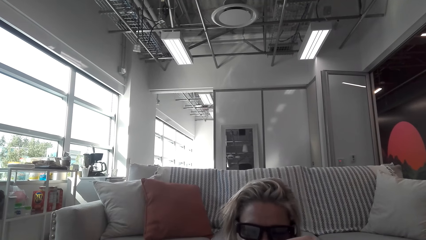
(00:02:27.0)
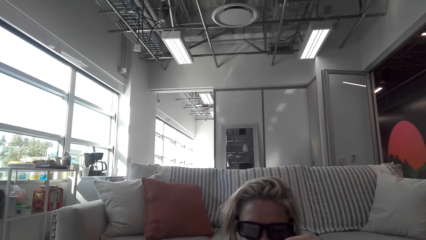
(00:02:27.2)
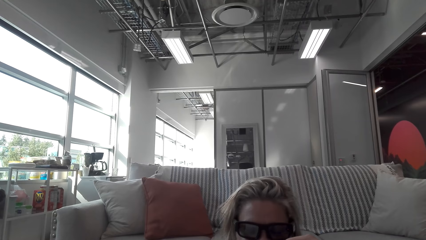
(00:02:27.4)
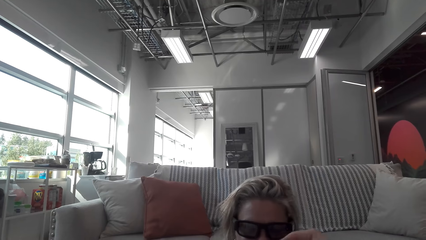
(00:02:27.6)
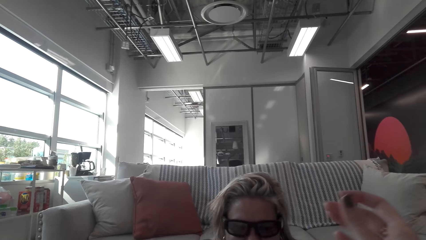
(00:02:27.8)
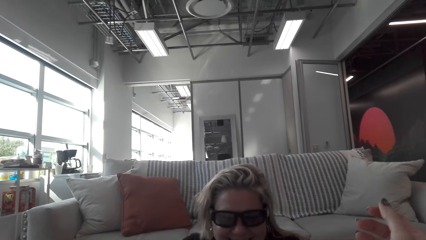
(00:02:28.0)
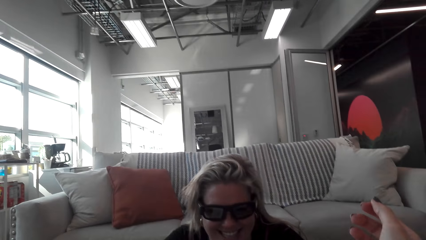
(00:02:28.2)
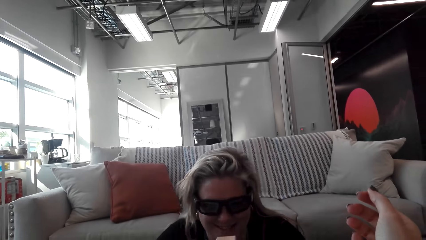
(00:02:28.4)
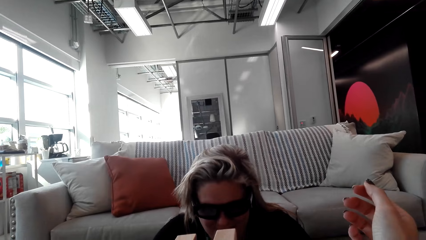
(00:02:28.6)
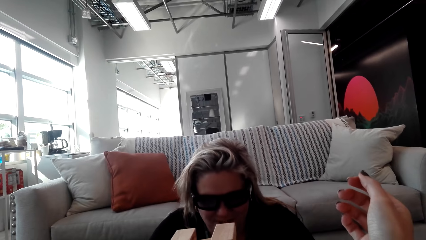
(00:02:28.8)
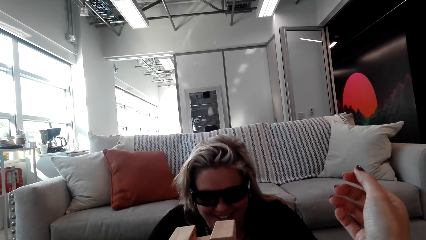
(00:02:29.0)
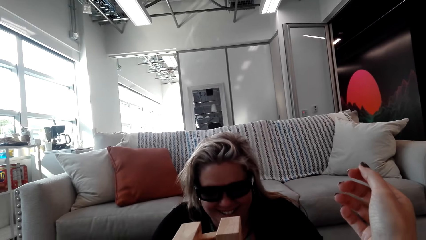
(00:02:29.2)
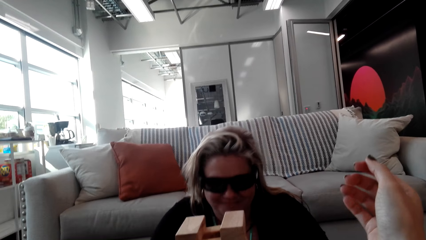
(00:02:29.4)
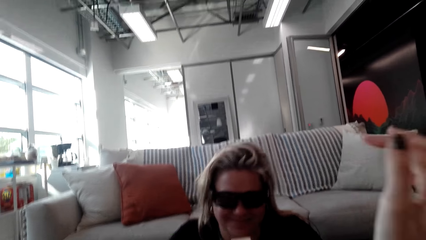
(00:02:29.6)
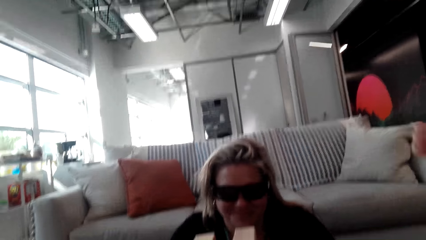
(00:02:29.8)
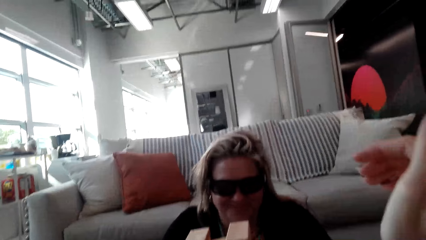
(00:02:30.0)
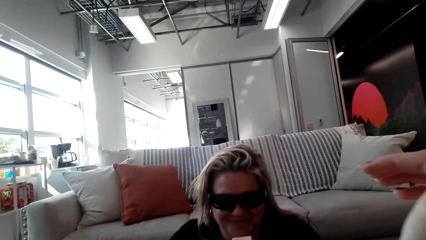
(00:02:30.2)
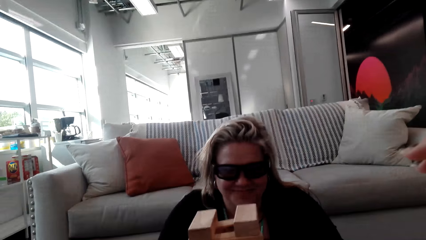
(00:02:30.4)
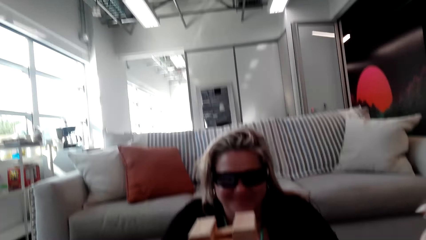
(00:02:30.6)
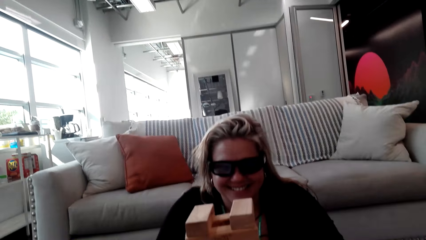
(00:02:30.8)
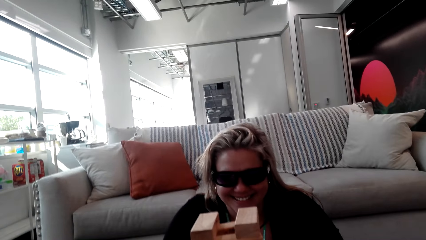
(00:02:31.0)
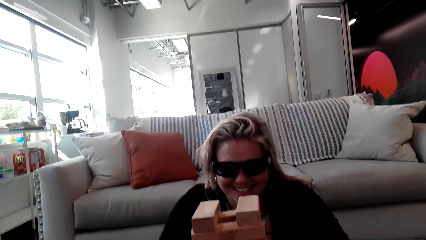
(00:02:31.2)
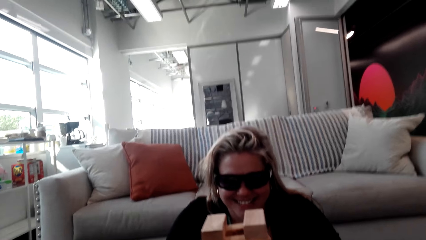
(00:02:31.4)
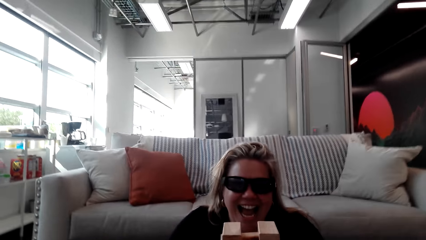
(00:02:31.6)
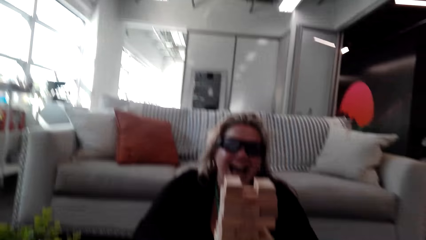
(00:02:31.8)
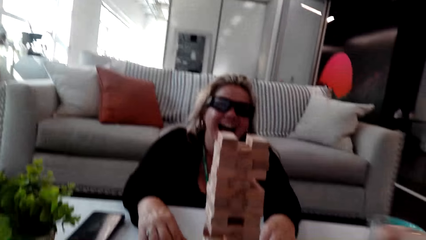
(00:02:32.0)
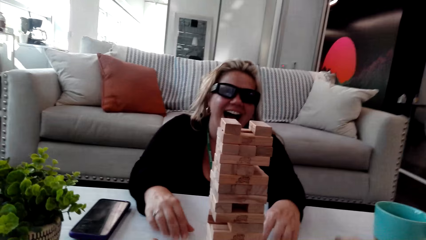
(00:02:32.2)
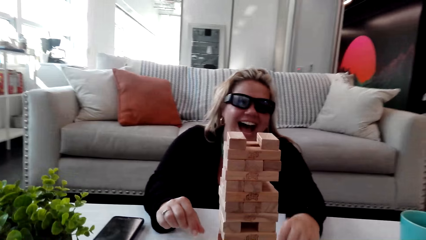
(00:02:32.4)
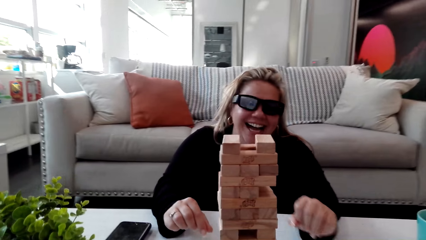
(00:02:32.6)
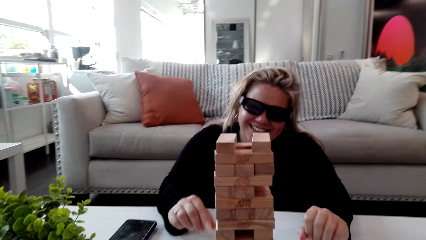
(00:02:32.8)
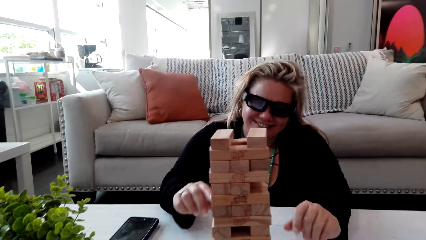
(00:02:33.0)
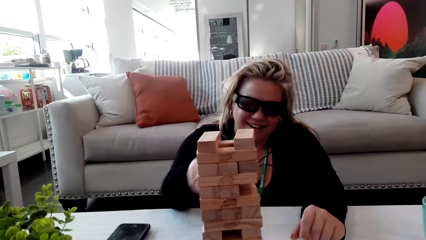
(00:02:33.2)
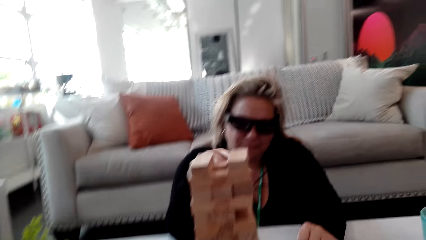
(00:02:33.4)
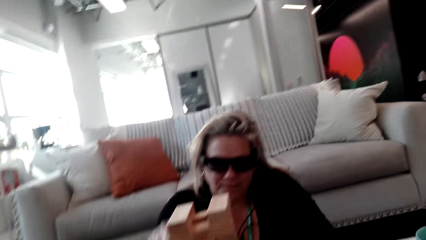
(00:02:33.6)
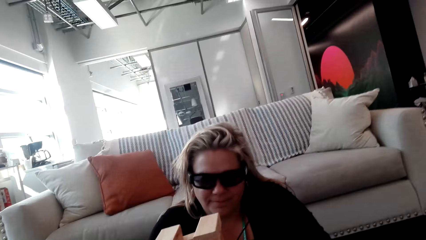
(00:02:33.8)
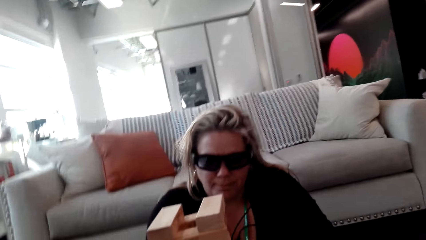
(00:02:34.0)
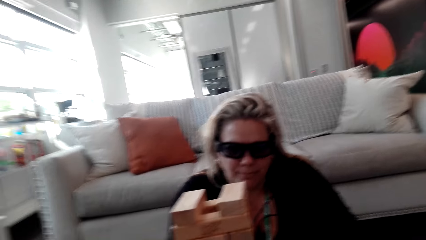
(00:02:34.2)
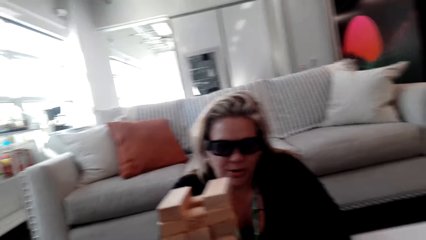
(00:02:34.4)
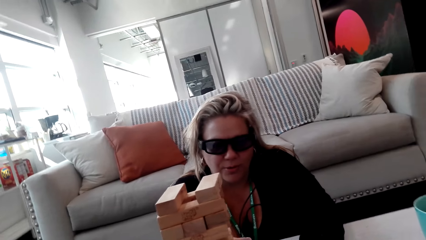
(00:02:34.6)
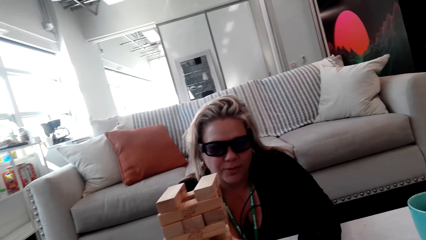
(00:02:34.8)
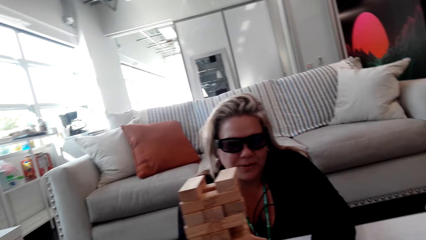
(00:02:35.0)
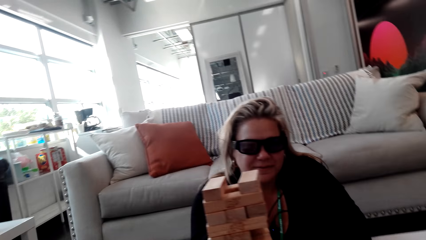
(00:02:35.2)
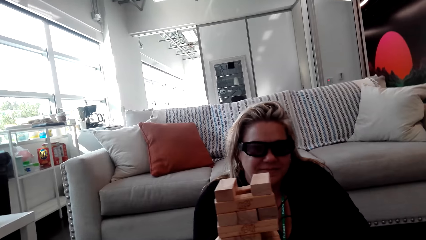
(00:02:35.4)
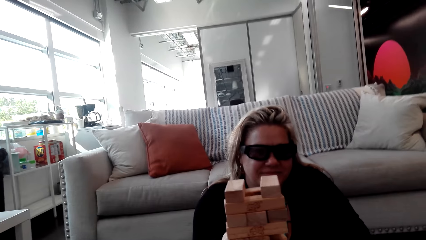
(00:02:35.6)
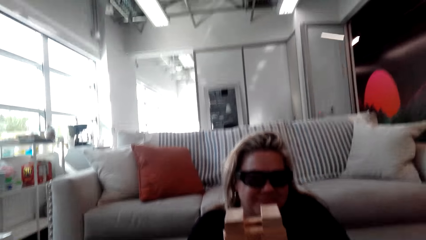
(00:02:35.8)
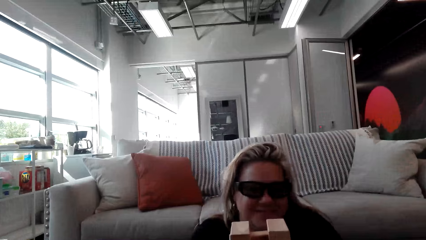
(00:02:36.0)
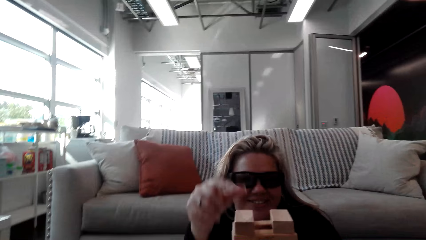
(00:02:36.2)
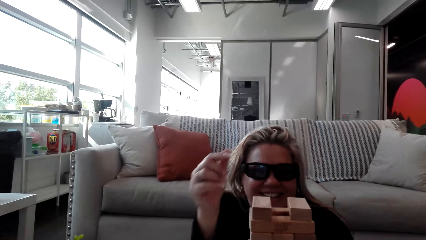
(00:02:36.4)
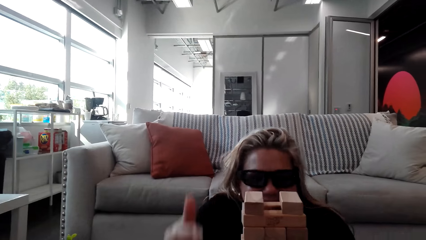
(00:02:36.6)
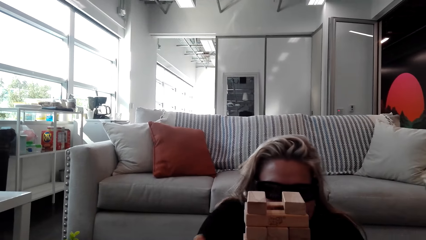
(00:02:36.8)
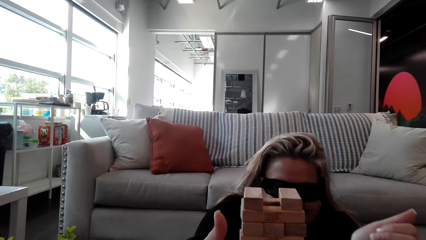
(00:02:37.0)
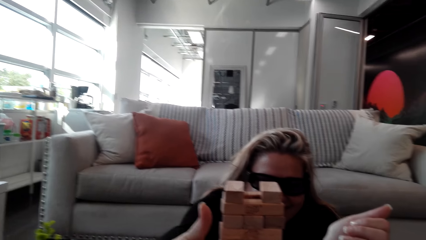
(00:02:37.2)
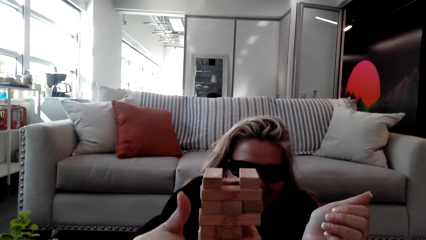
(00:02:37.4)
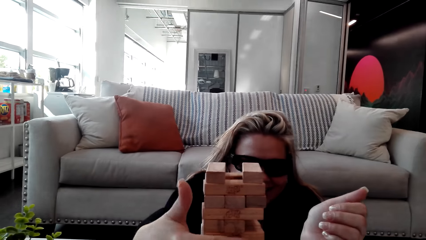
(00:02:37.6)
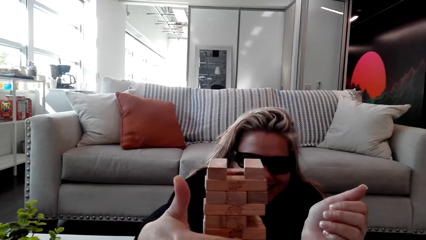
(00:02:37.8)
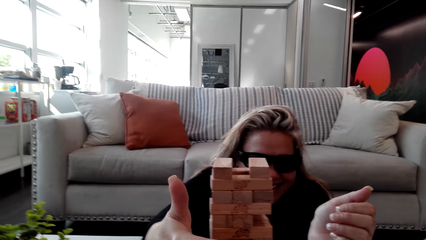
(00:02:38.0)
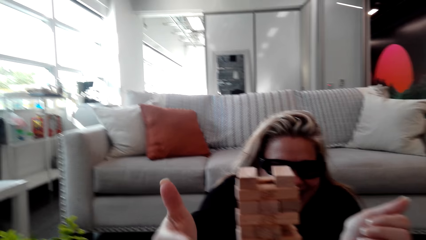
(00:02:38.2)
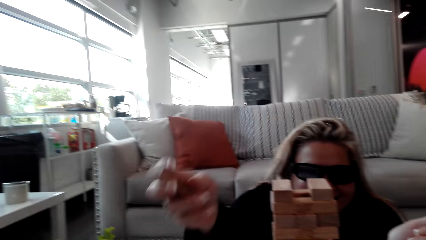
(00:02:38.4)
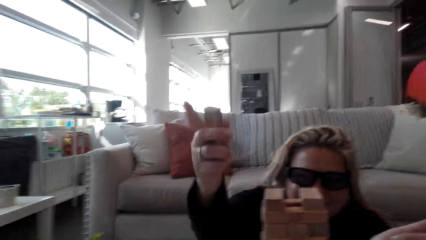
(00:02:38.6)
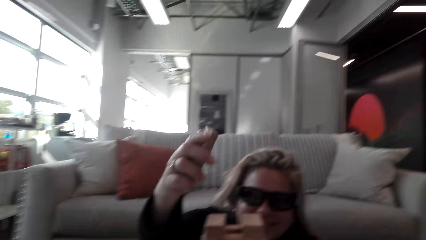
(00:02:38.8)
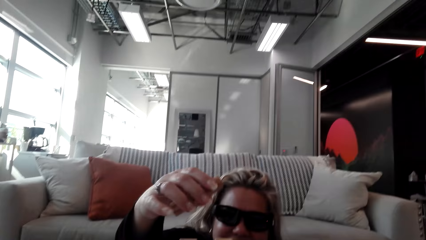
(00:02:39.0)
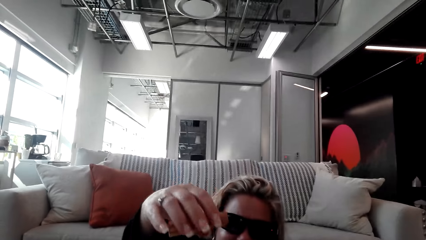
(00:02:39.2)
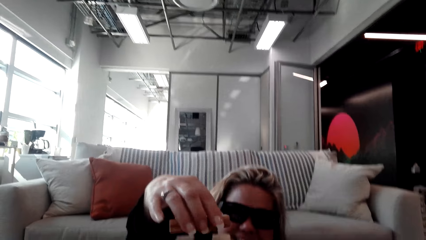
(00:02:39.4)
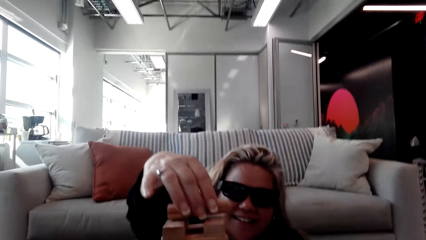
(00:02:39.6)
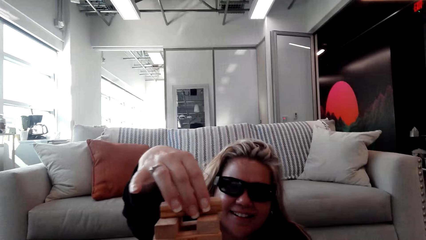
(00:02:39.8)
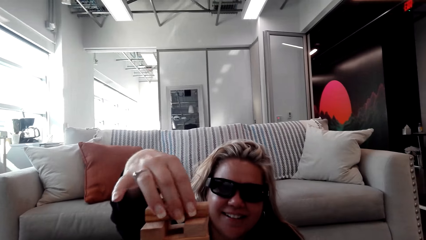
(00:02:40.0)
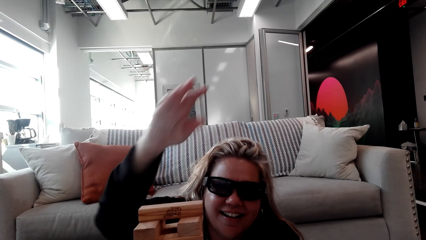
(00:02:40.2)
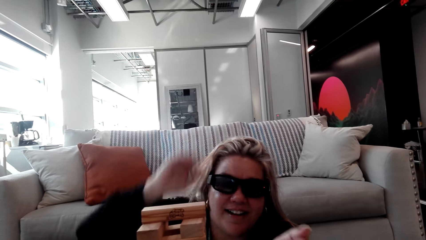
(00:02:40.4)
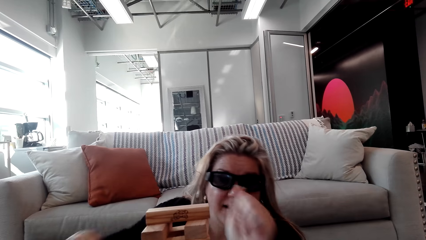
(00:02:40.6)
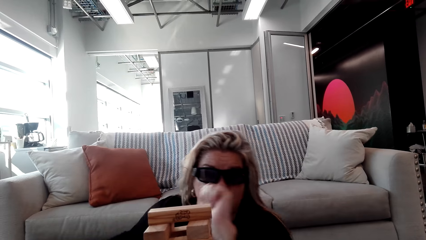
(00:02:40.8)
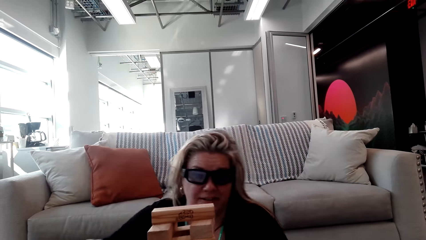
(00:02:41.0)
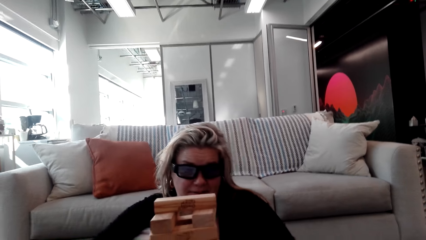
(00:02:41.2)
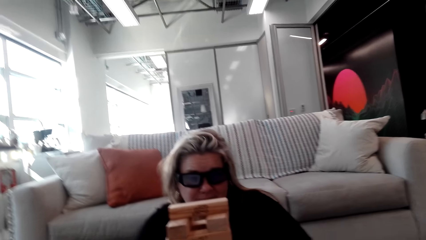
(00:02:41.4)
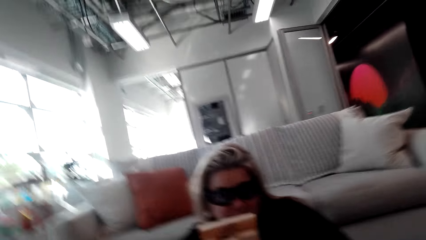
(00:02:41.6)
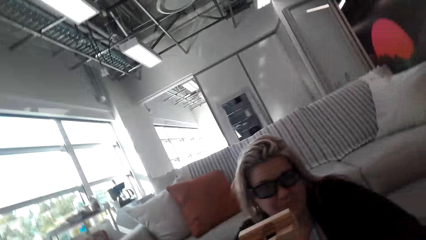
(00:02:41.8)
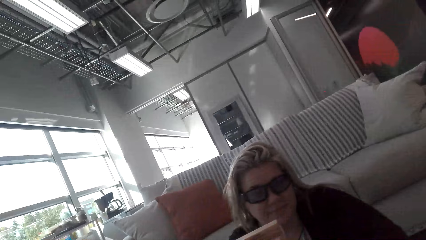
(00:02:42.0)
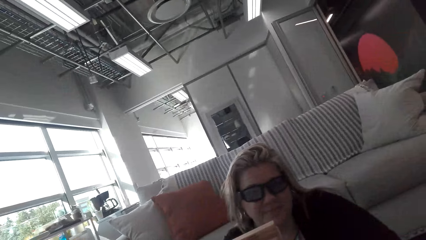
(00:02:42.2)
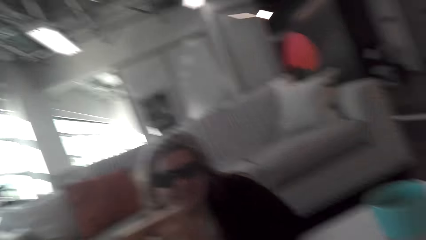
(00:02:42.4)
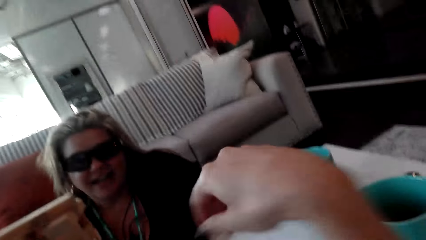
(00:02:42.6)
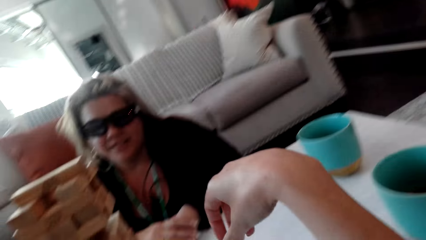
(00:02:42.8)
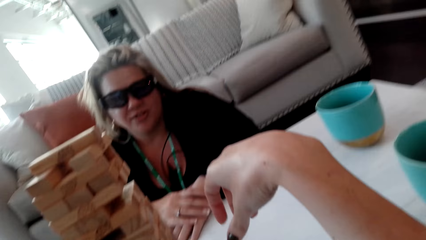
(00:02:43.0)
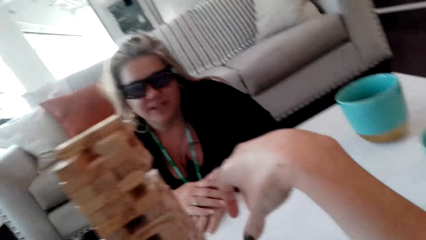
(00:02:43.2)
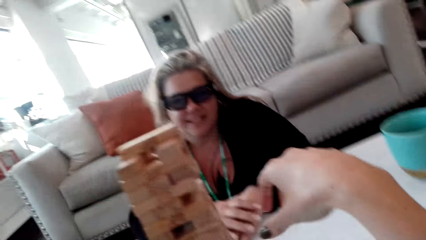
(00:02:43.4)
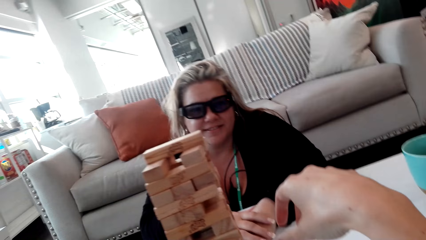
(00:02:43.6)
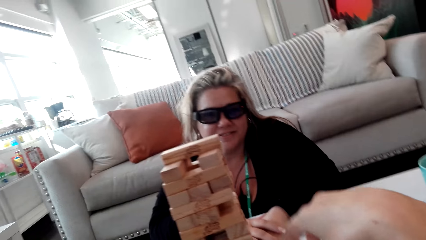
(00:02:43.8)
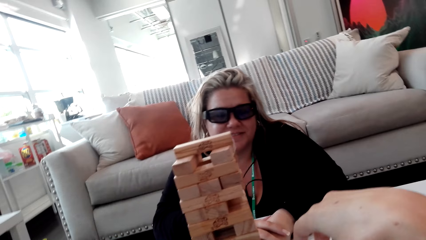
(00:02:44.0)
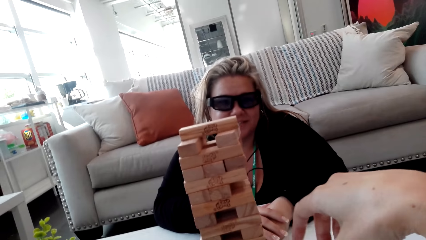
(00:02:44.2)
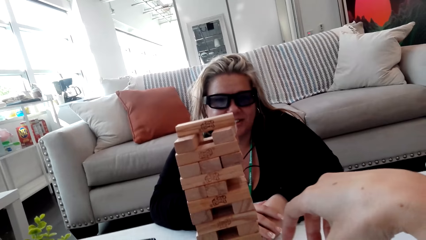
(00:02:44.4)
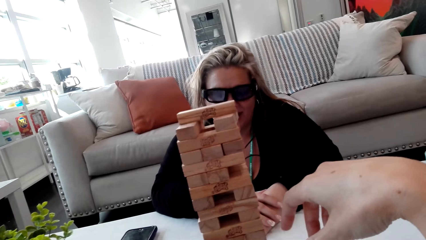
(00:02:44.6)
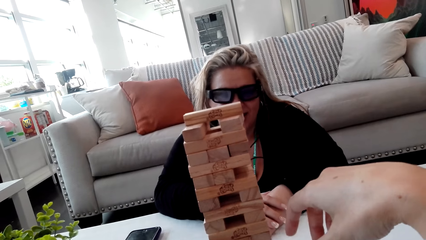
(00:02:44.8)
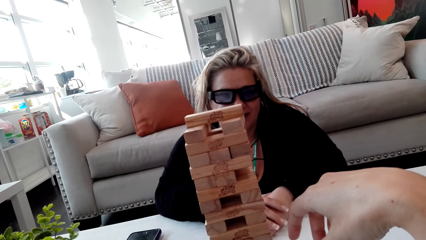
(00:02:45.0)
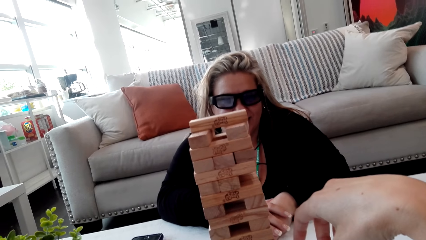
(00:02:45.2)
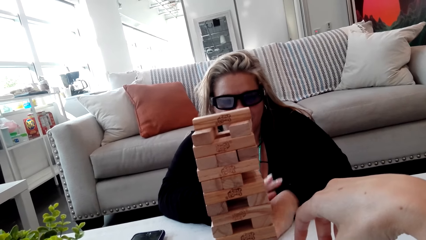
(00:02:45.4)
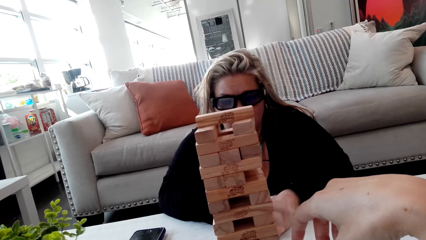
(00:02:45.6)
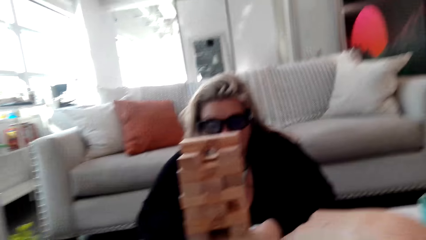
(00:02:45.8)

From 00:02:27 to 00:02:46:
The woman talks to the camera wearer. The camera wearer raises her right hand up. She talks to the woman. The woman plays the jenga game, looks at the jenga game, and talks to the camera wearer.
